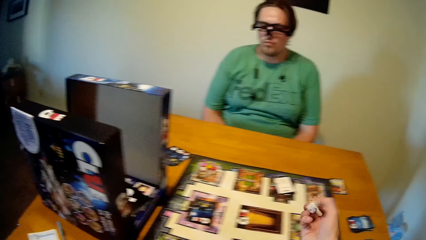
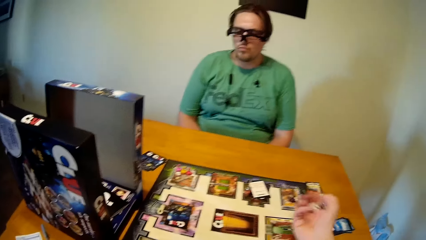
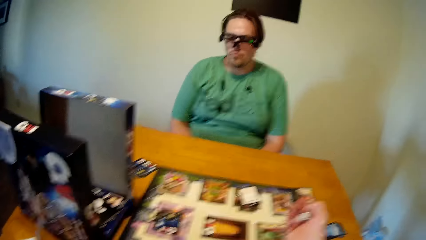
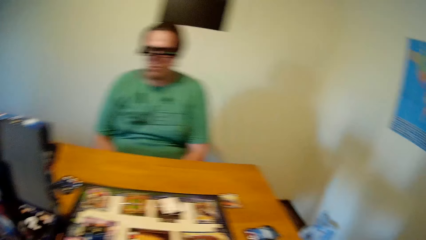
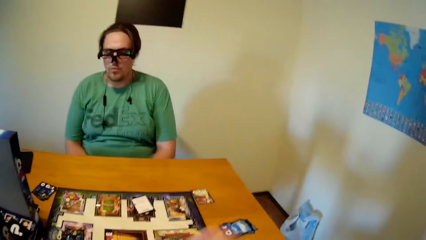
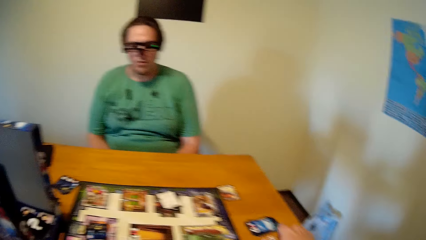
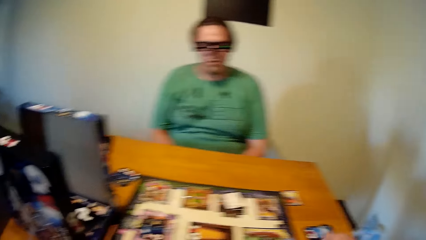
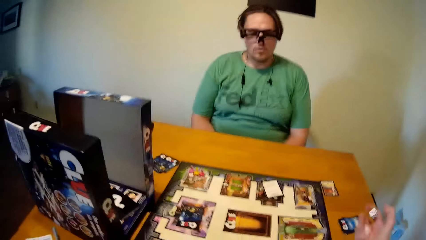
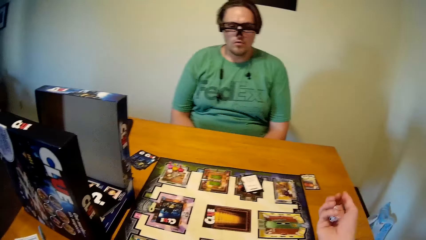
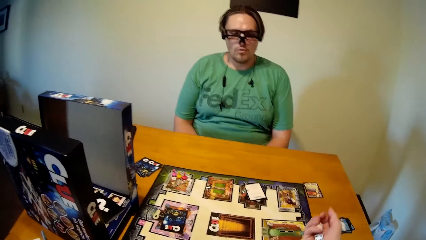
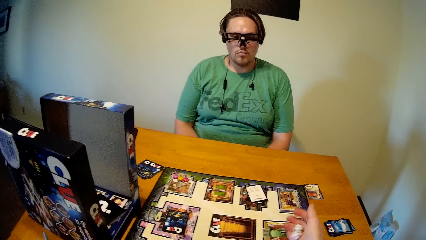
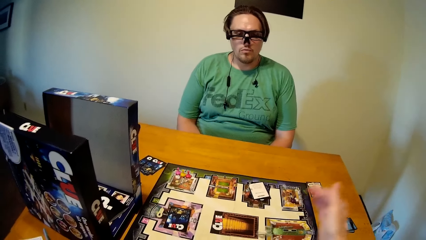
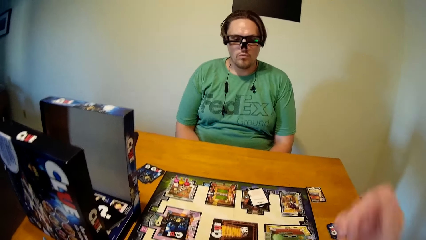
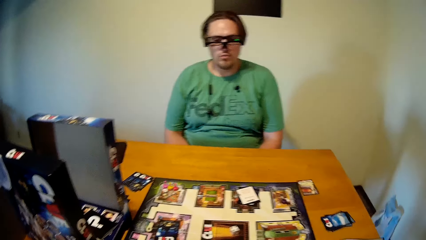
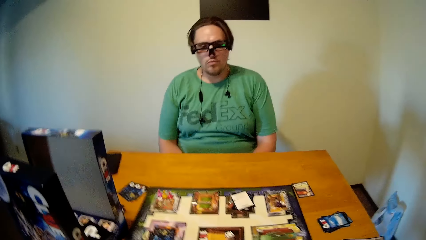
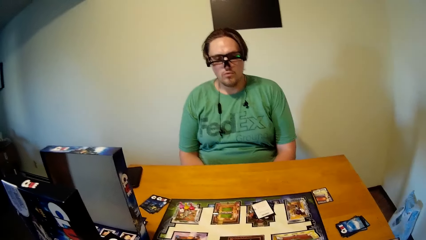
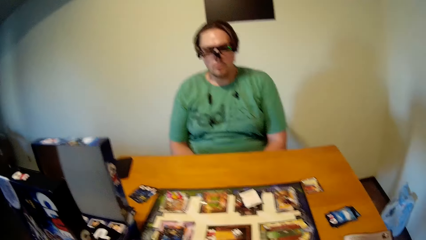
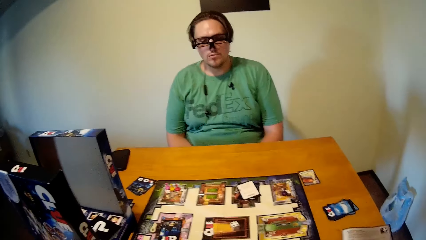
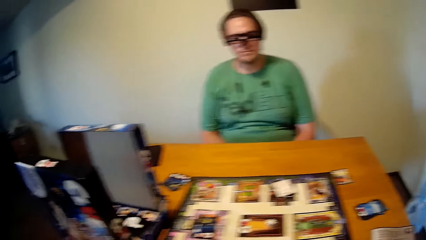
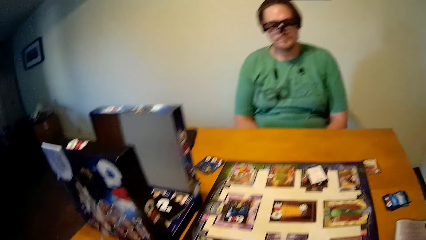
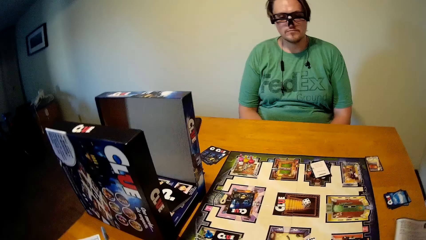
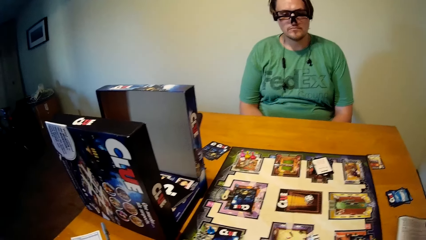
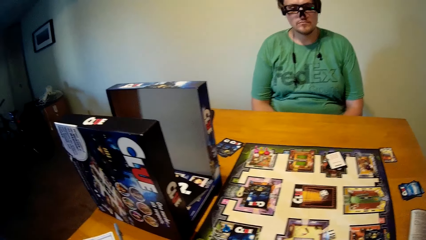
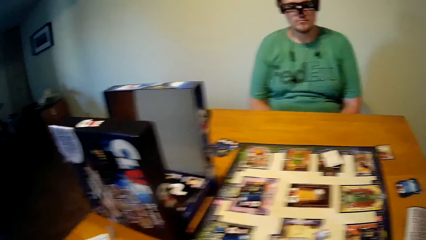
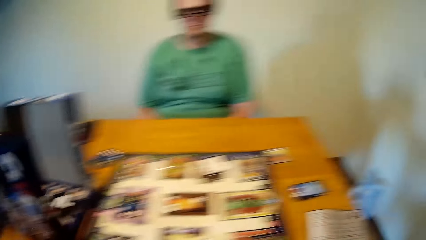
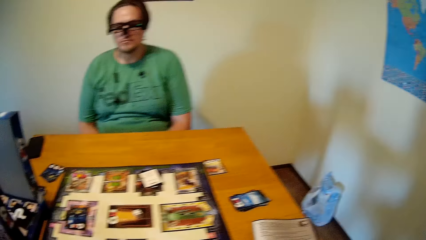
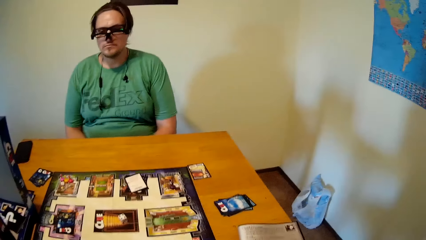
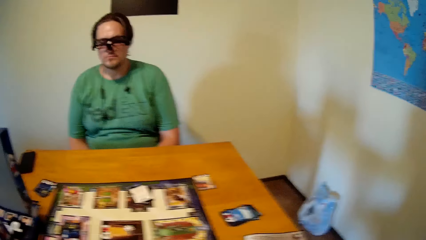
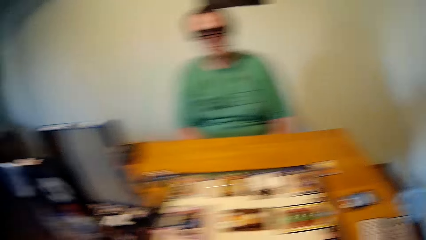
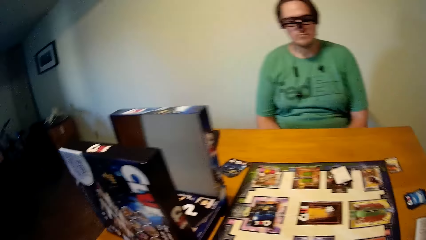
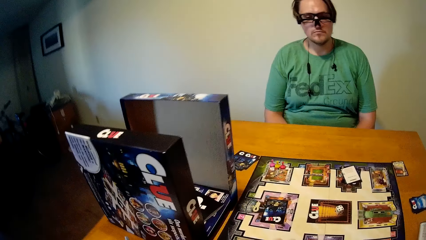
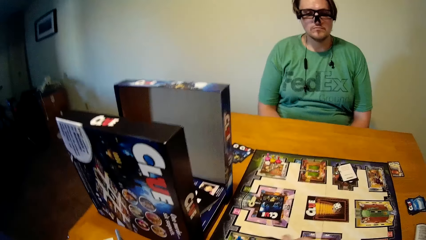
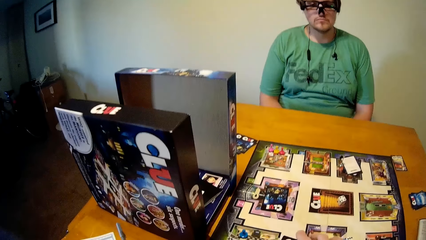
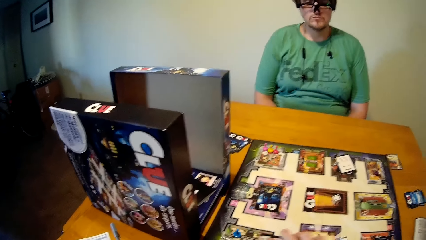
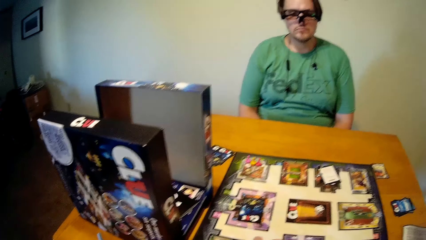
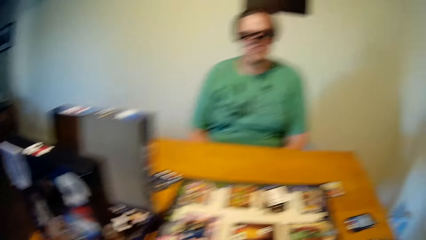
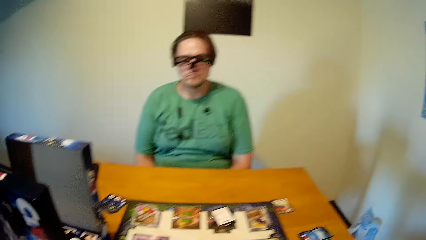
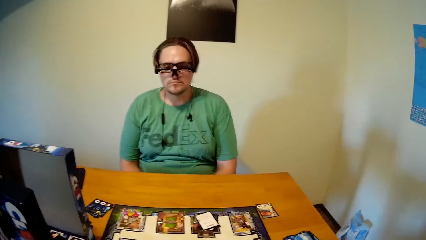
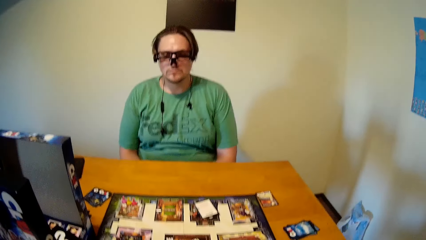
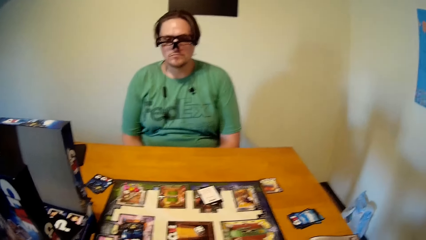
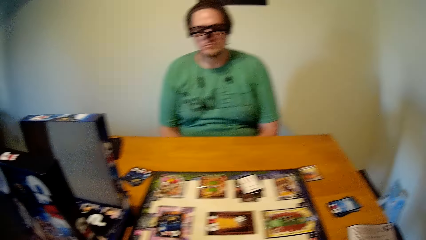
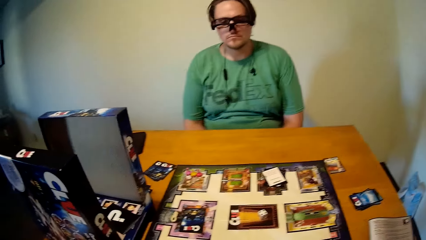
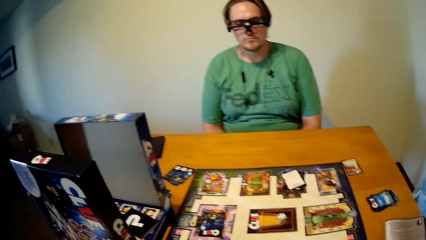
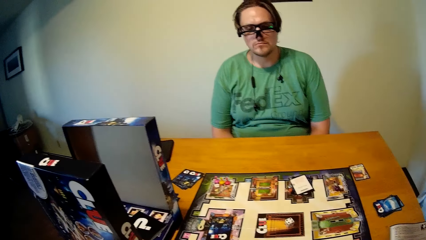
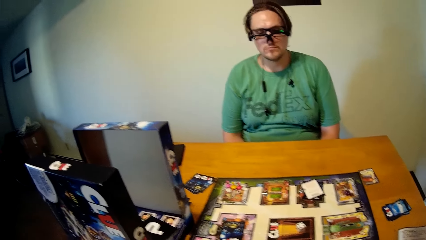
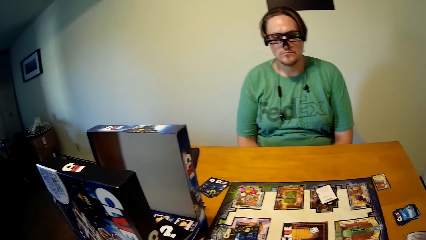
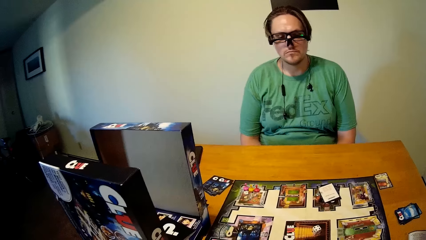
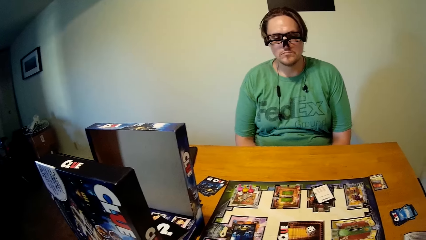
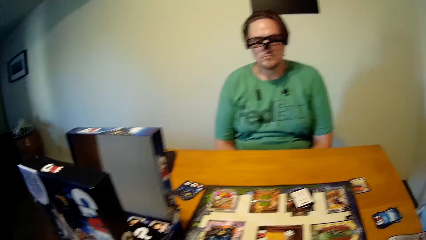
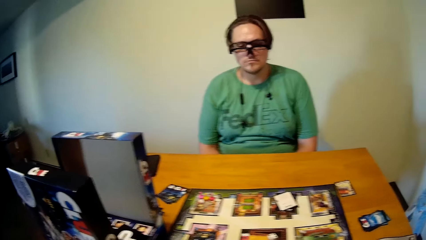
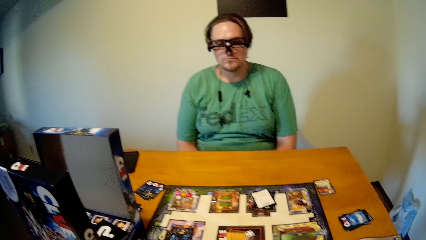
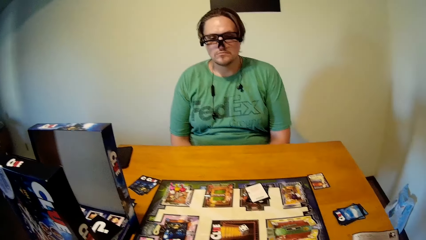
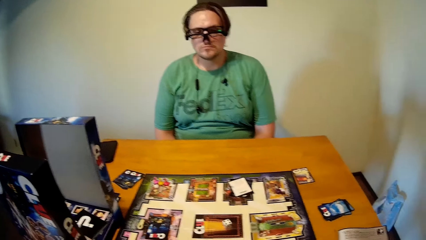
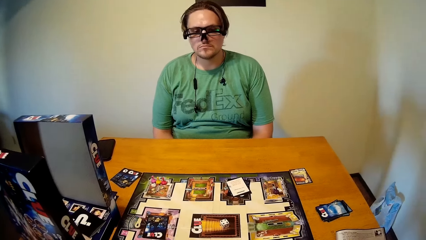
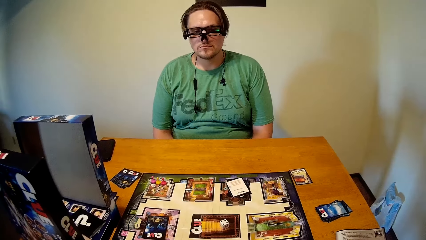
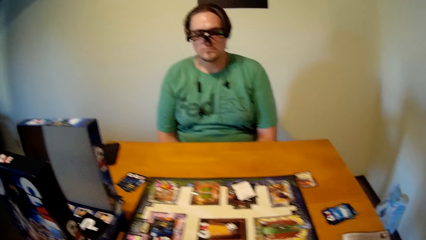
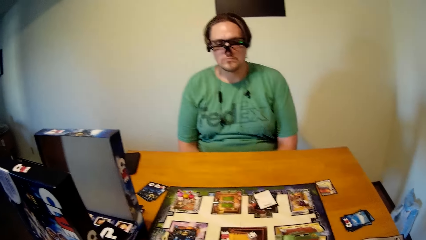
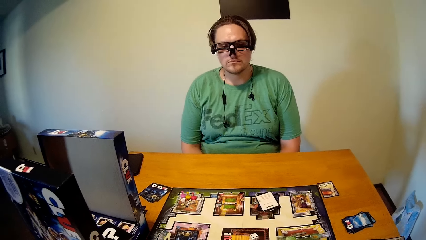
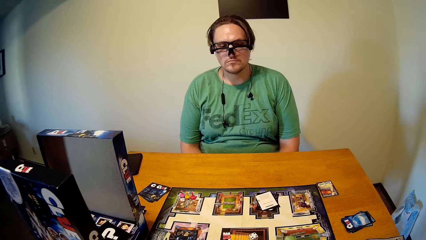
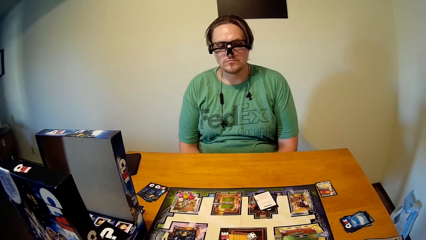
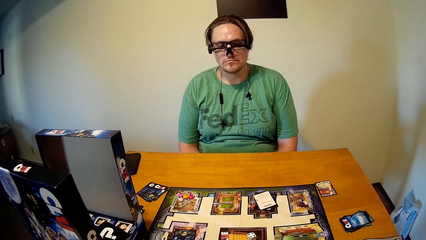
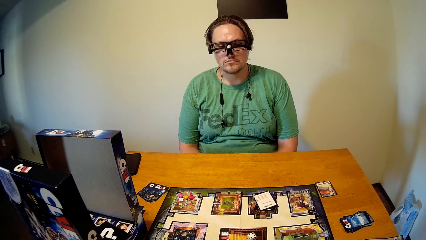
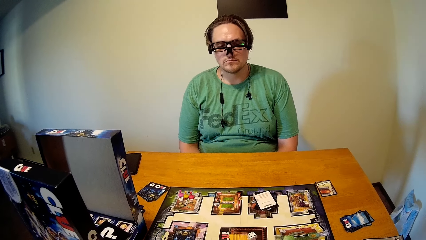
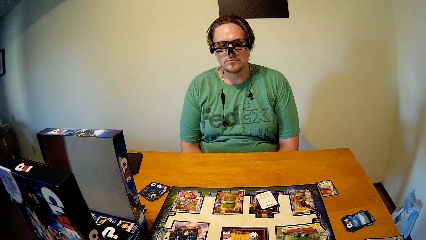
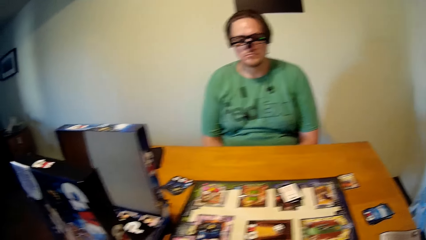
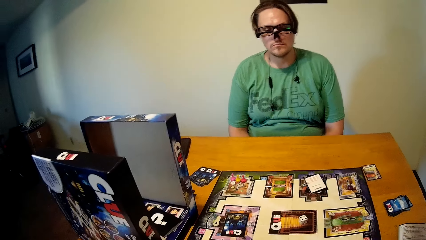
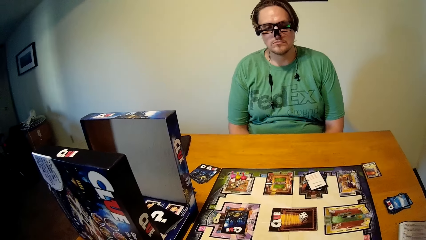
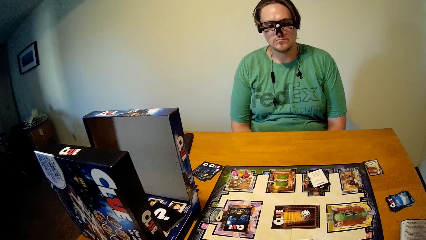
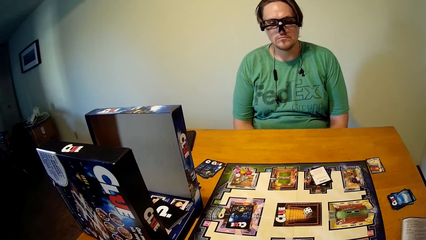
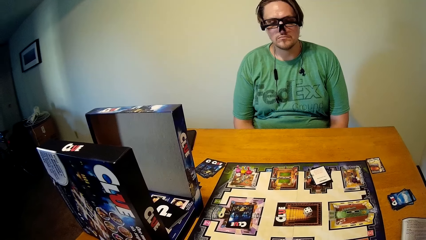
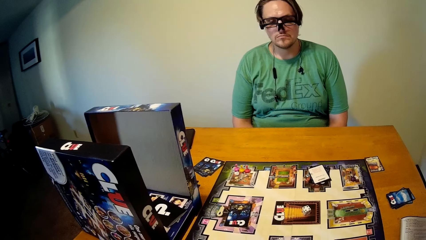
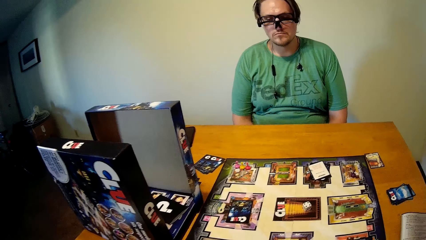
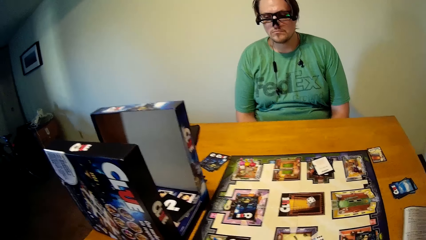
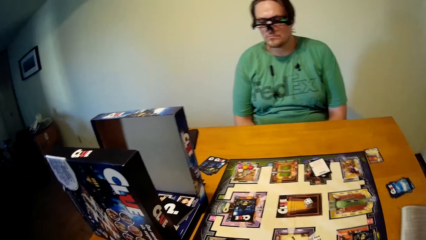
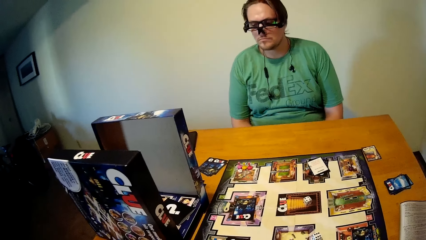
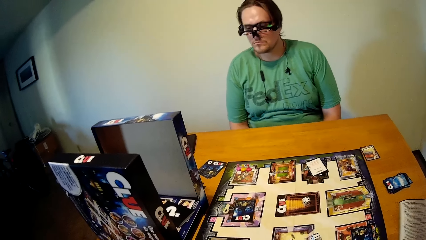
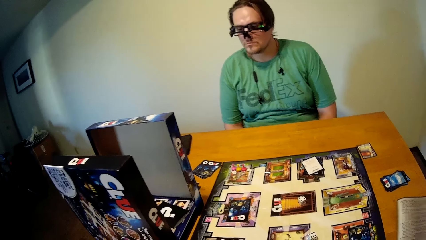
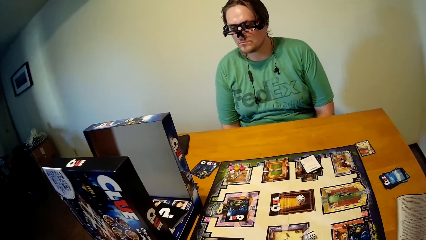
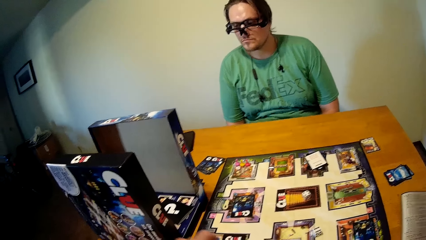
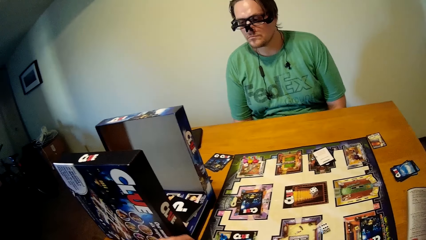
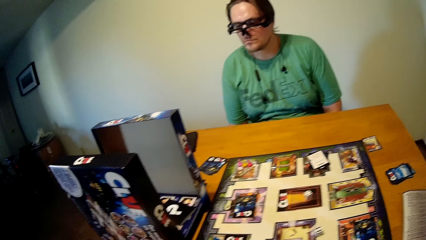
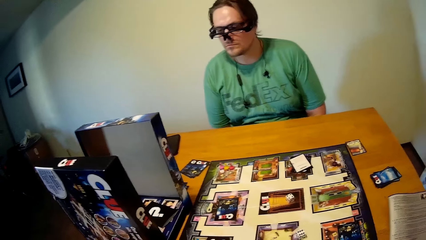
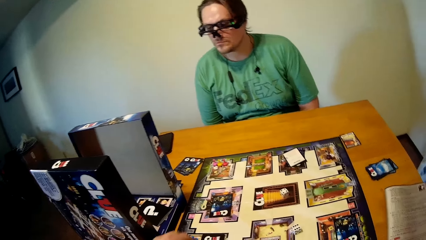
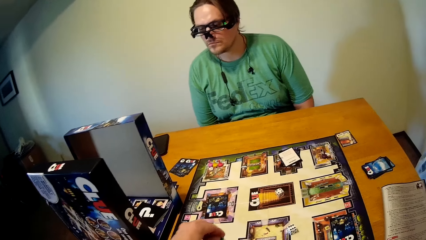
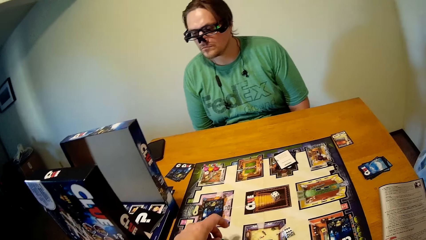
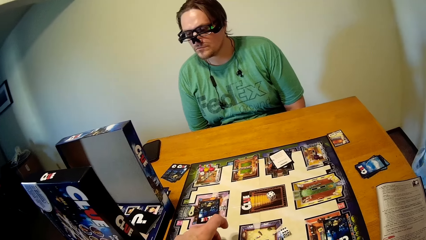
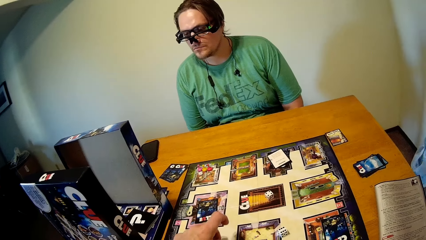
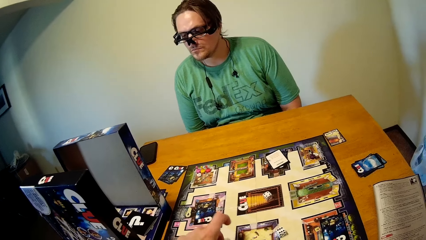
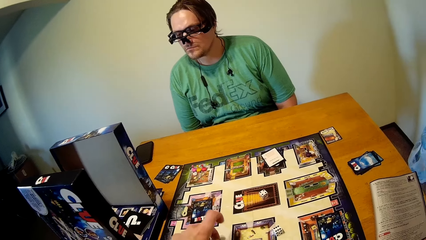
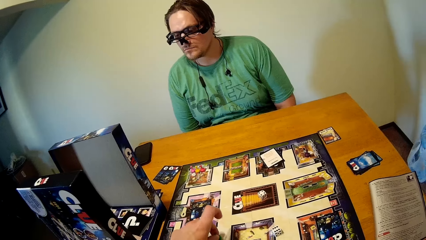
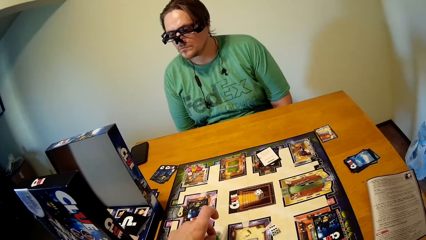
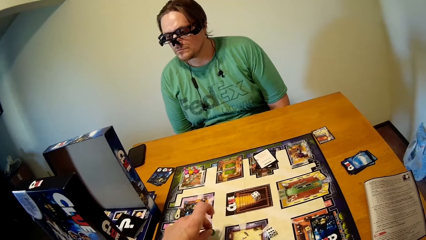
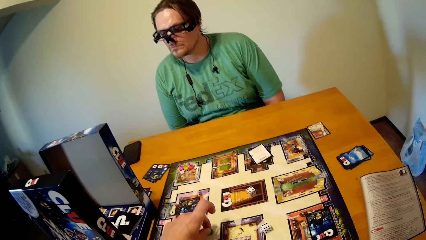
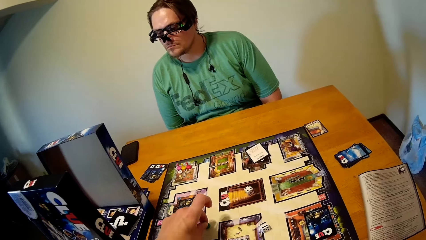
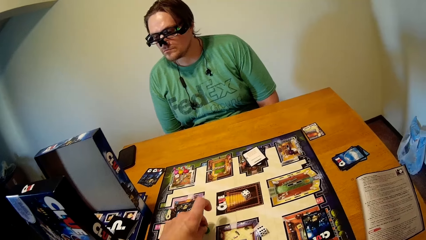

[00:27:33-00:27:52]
The camera wearer picks up two dice from the game board with his right hand. He picks up a die from the table with his right hand. He rolls the dice. He places the dice on the game board. He moves a piece on the board with his left hand.
